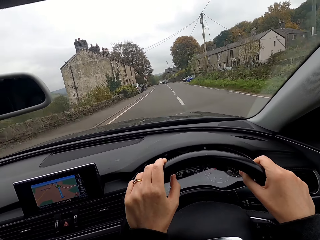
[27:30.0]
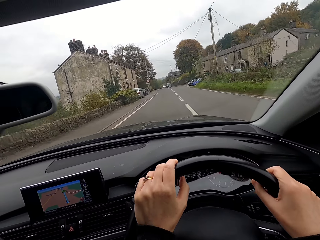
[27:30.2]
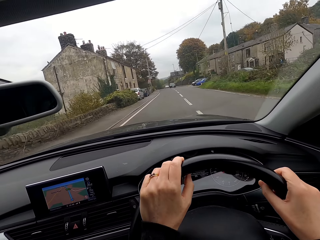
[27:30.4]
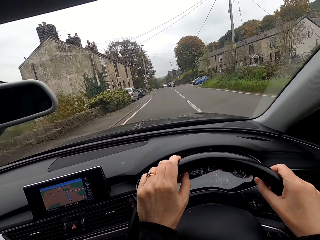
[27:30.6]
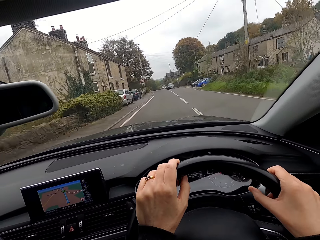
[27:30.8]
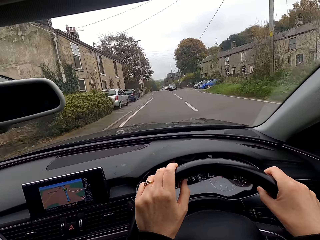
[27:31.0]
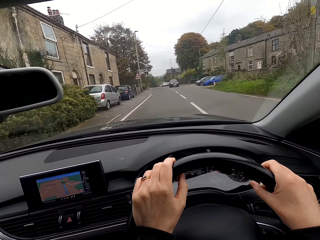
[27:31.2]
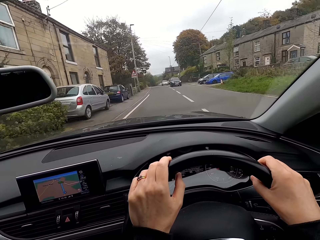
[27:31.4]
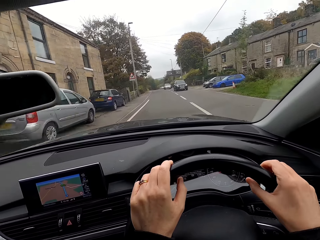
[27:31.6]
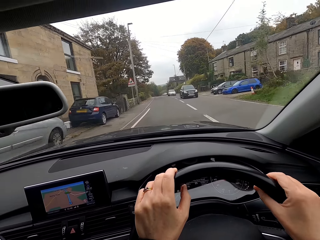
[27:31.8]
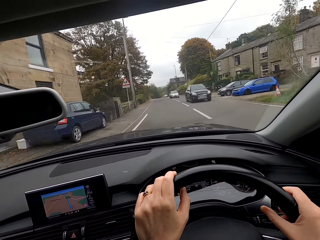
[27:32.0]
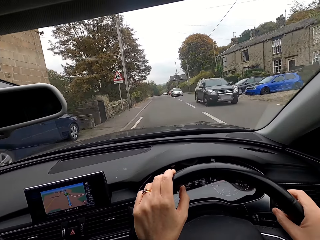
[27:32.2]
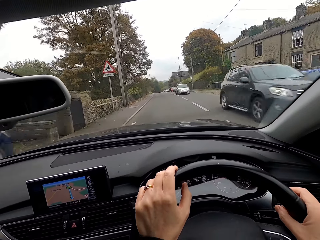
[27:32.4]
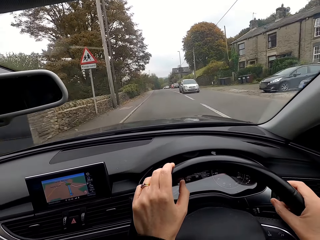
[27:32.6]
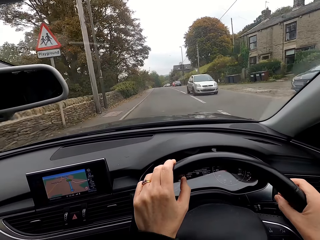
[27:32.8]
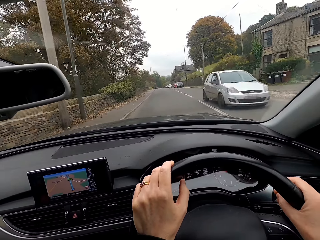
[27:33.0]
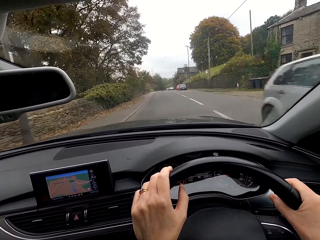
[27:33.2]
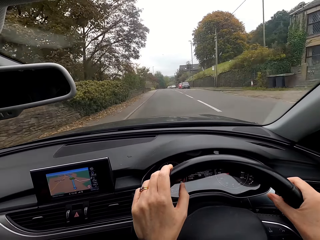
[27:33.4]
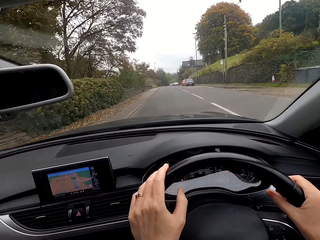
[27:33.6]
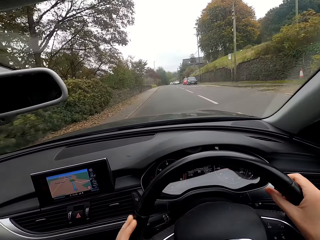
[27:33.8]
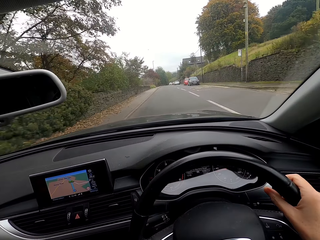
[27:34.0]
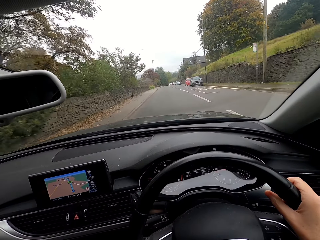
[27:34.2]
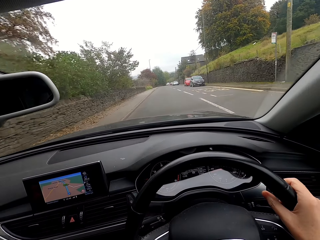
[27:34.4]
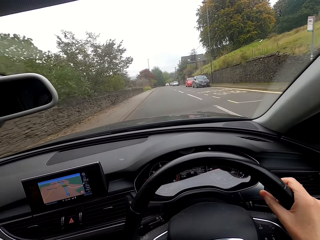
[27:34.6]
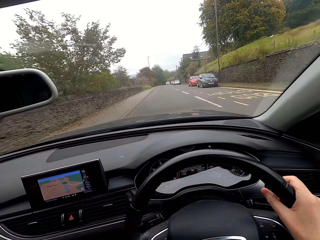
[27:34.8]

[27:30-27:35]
The camera wearer sings.

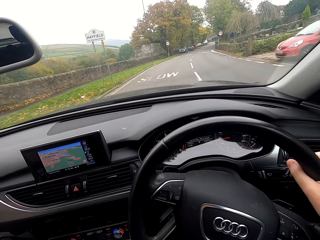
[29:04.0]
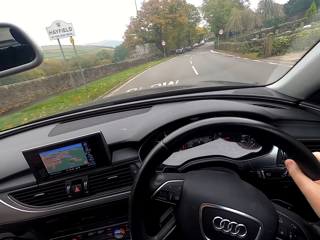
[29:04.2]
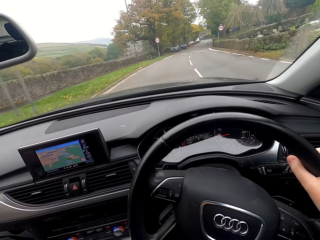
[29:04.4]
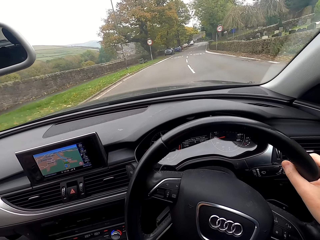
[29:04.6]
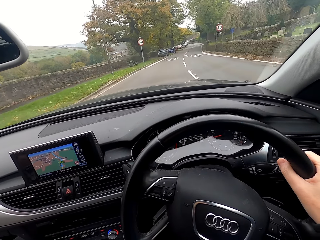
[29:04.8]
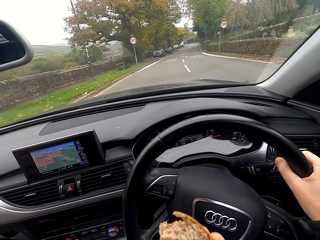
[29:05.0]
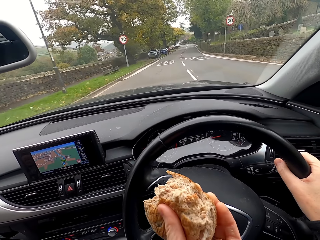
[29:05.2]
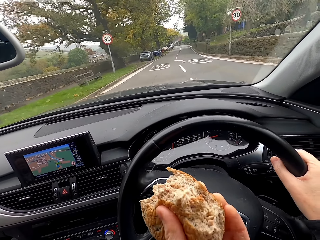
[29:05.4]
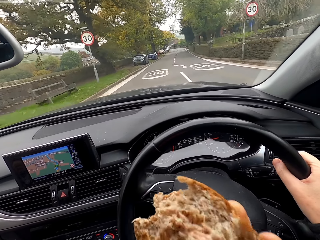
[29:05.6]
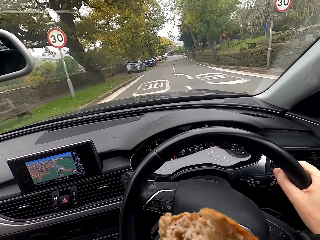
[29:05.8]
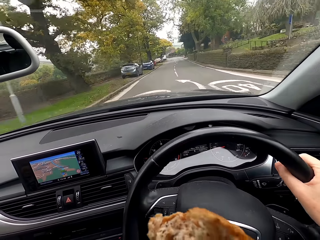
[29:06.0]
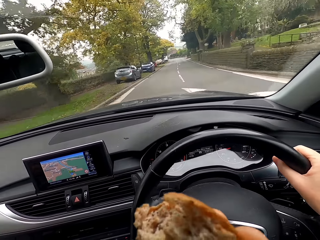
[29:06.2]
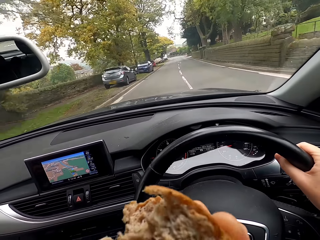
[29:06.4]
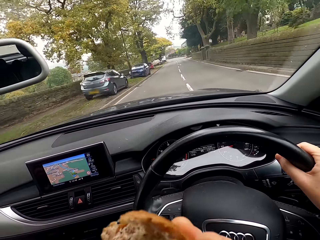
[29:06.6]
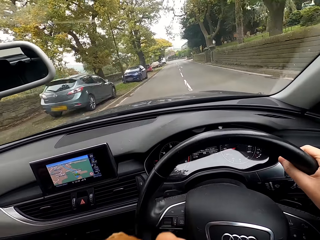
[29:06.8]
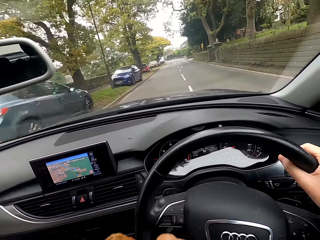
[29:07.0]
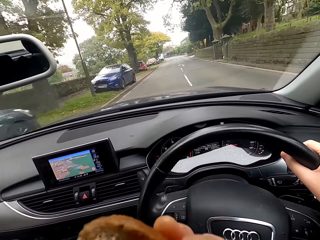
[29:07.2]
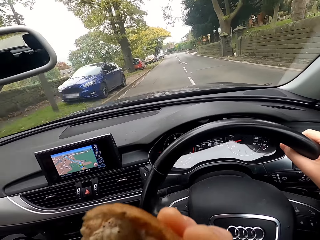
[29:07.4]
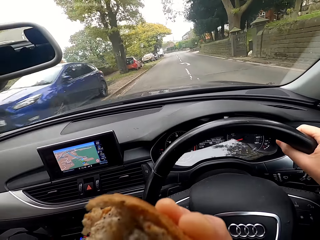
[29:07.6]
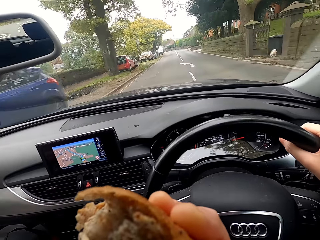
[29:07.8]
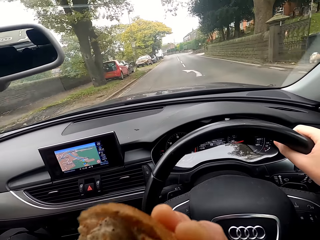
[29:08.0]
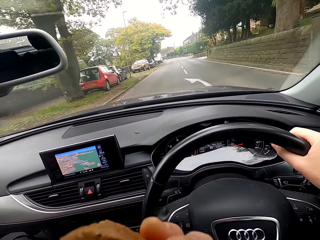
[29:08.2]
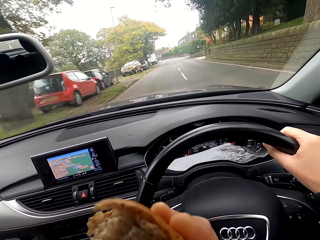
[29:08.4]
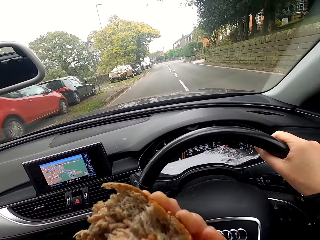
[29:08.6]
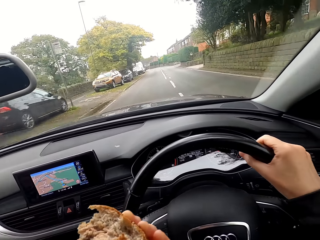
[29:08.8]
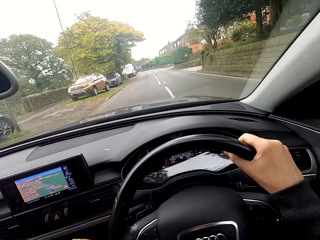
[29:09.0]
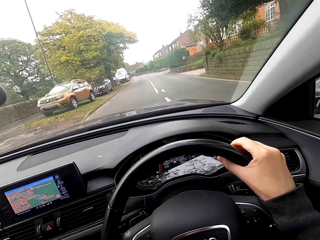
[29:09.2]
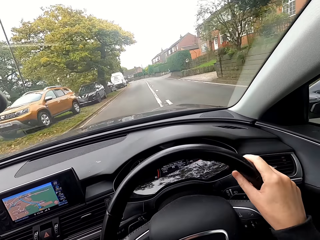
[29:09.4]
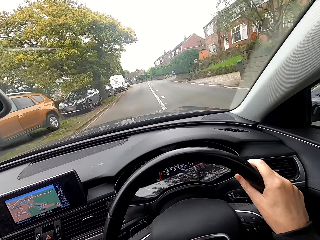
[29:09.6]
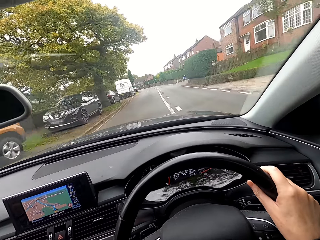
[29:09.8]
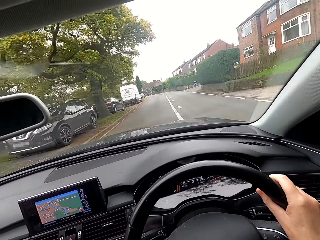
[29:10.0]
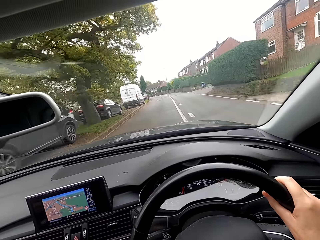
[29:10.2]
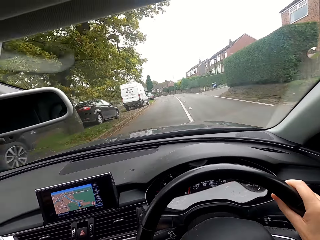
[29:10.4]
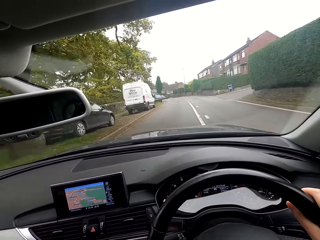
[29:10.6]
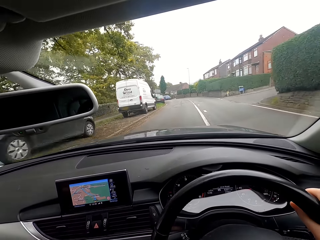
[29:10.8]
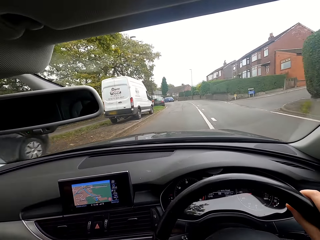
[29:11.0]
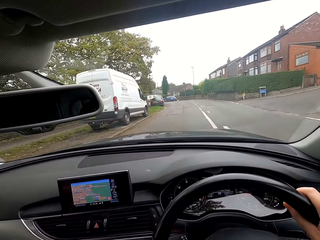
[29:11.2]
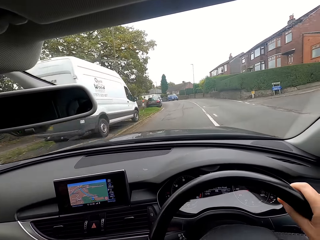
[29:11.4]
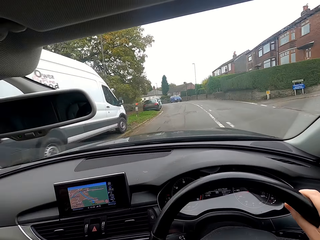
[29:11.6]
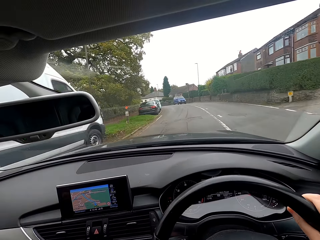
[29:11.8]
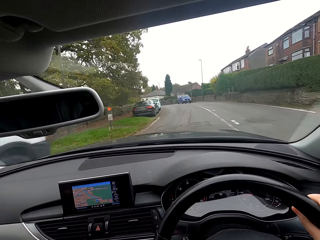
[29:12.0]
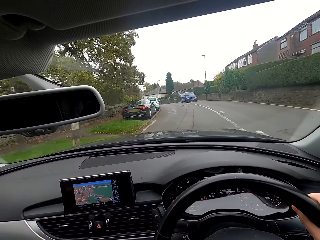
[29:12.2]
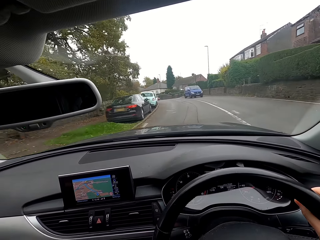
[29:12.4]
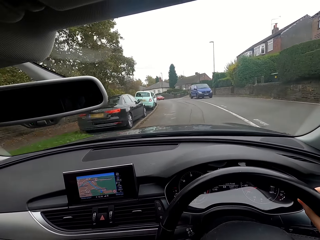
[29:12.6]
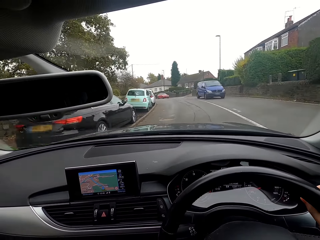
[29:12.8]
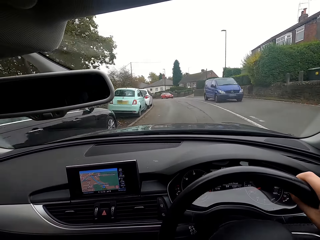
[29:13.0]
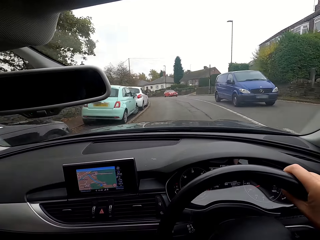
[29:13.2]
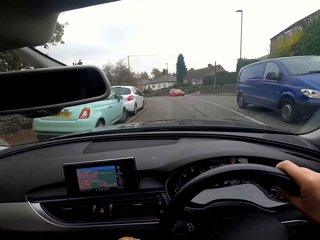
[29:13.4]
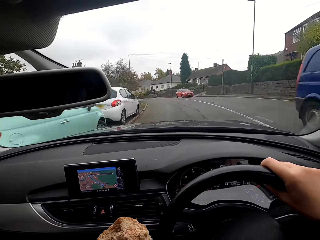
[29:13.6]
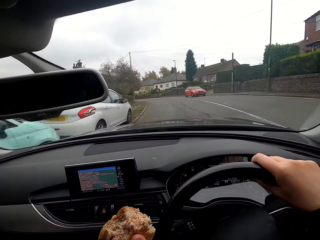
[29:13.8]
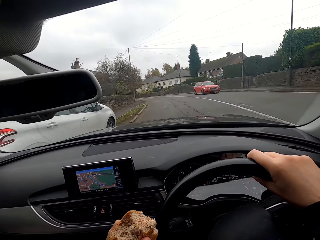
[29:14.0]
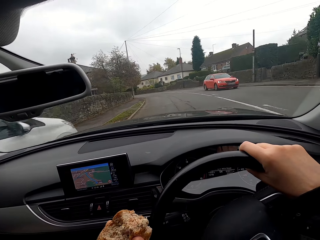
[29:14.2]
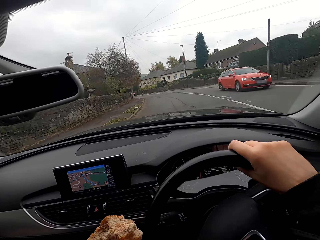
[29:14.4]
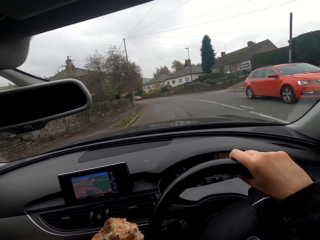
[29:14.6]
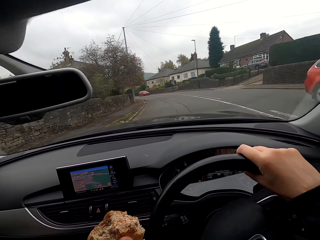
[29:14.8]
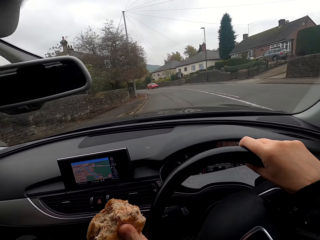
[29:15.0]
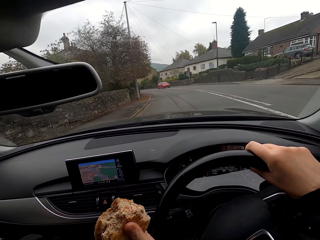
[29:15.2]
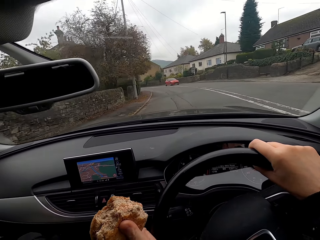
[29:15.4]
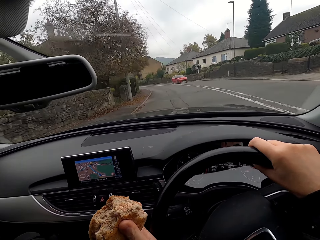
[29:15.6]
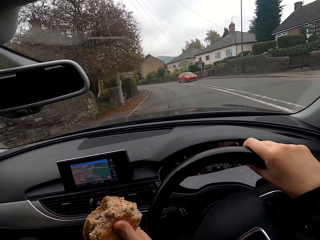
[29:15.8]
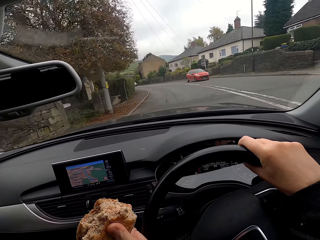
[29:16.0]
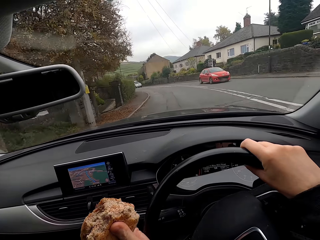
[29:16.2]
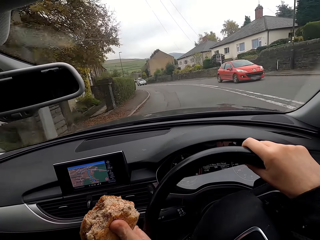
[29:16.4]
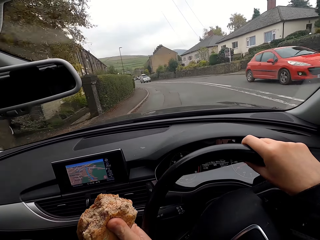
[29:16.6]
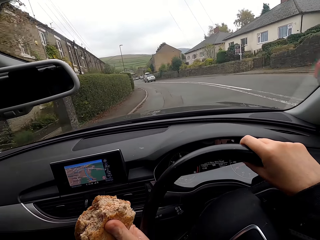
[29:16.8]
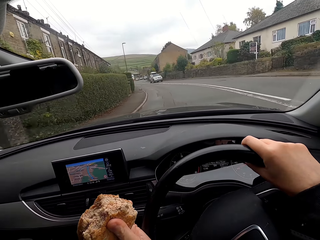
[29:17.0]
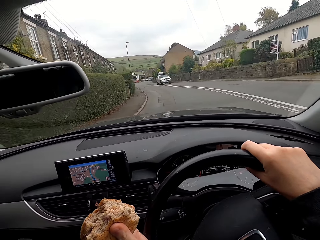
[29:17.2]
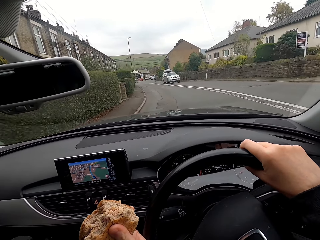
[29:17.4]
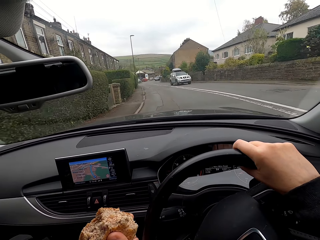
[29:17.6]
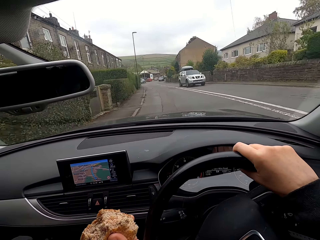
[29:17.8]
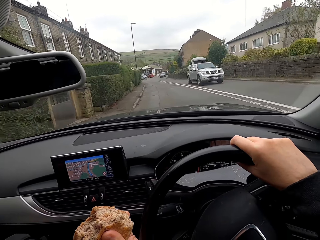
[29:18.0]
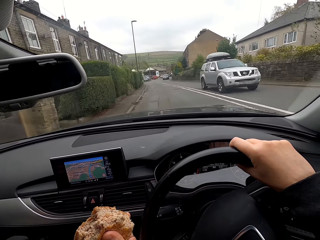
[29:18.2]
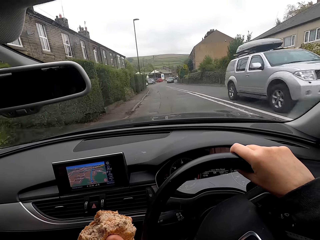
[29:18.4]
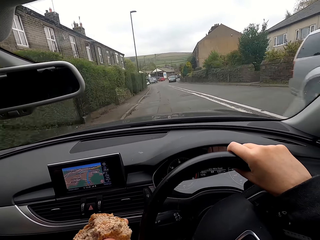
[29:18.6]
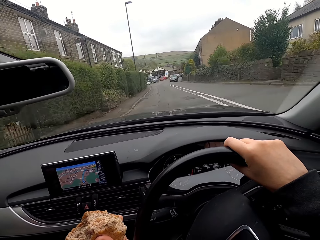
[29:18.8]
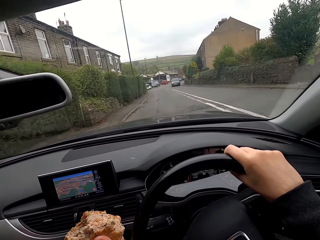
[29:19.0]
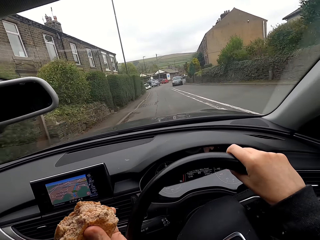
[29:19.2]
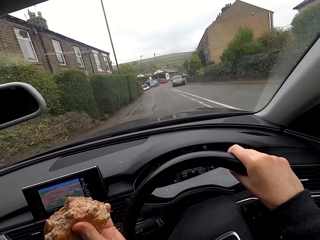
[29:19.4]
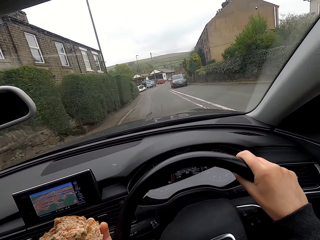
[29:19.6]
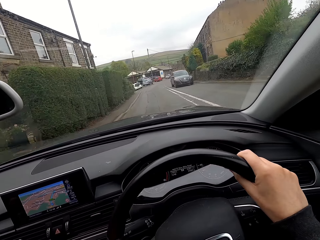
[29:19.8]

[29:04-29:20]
The camera wearer holds bread with her left hand. She eats the bread in her left hand. She holds the bread with her left hand.
